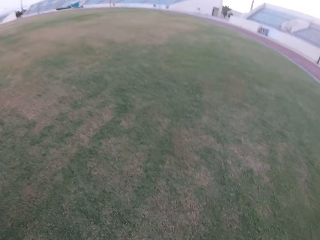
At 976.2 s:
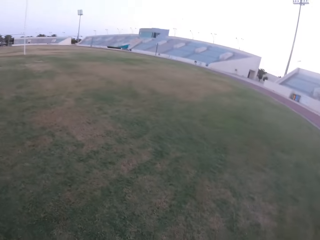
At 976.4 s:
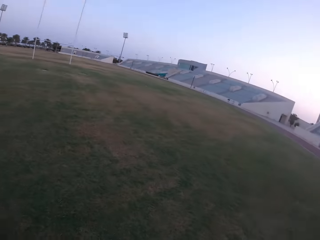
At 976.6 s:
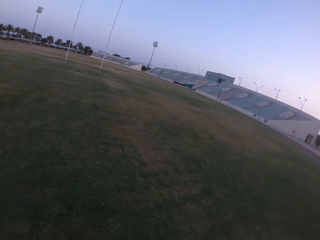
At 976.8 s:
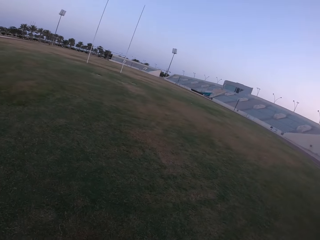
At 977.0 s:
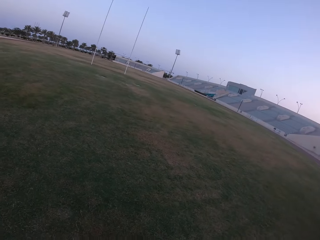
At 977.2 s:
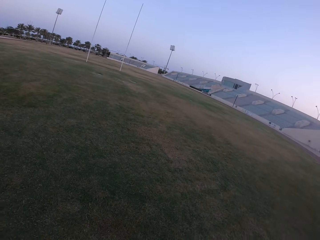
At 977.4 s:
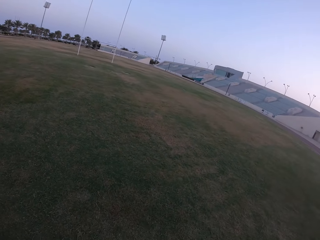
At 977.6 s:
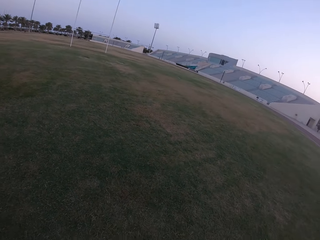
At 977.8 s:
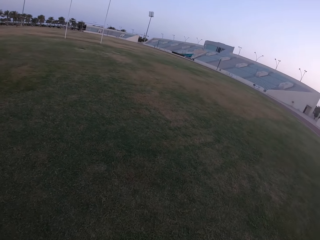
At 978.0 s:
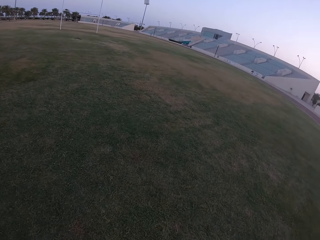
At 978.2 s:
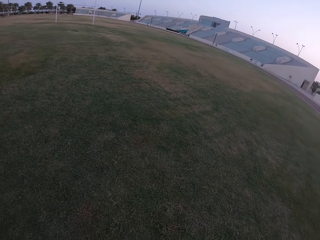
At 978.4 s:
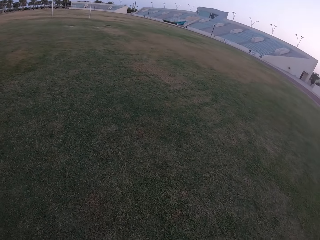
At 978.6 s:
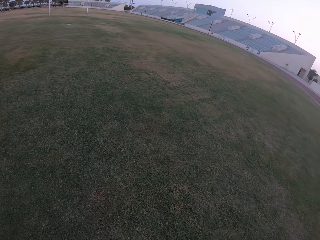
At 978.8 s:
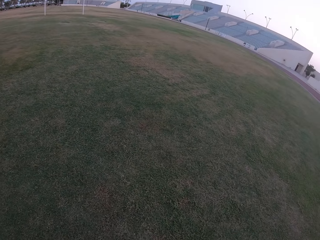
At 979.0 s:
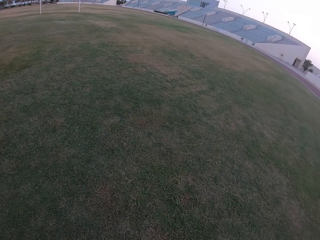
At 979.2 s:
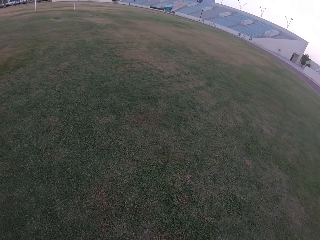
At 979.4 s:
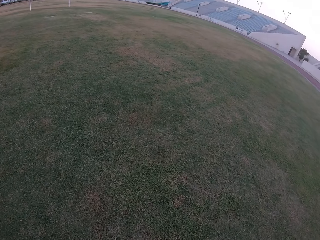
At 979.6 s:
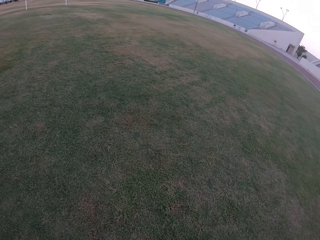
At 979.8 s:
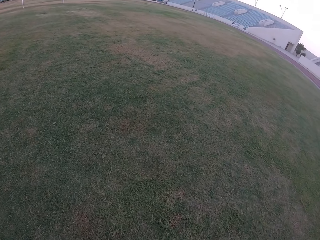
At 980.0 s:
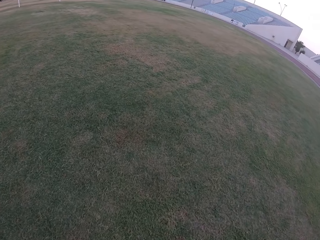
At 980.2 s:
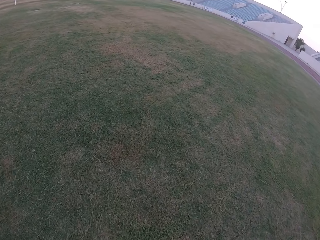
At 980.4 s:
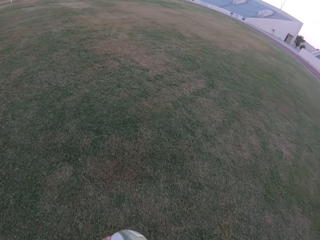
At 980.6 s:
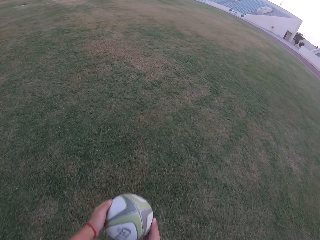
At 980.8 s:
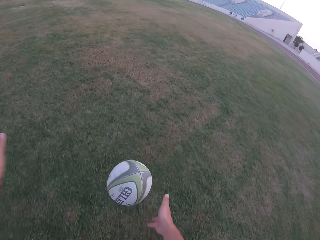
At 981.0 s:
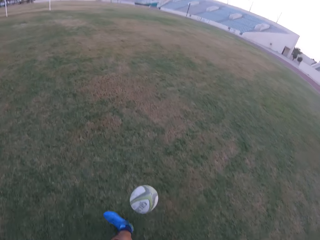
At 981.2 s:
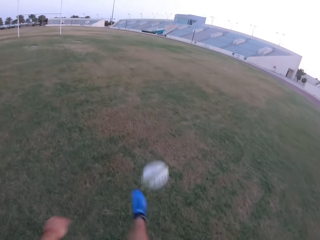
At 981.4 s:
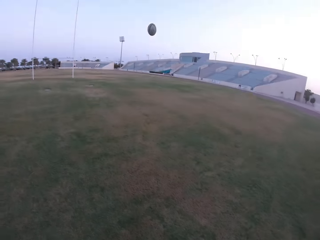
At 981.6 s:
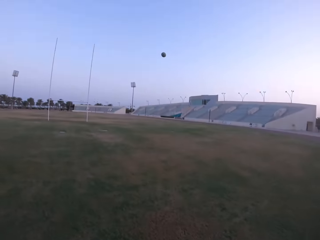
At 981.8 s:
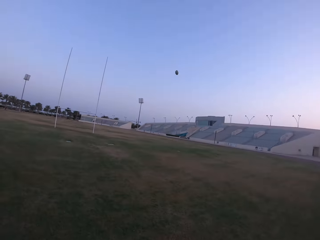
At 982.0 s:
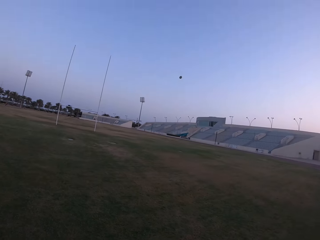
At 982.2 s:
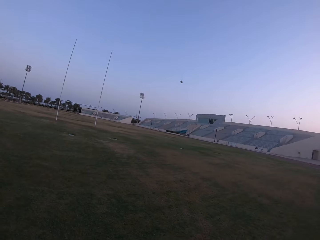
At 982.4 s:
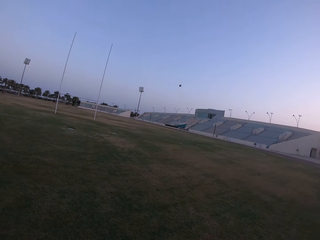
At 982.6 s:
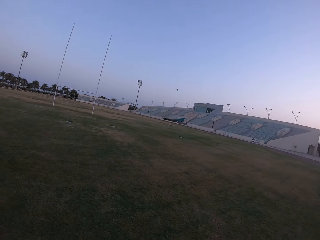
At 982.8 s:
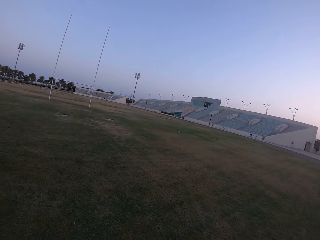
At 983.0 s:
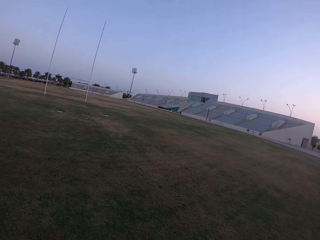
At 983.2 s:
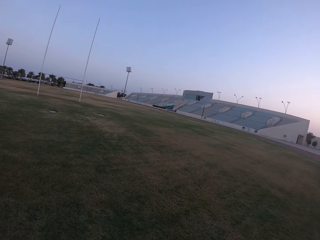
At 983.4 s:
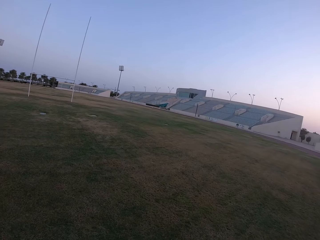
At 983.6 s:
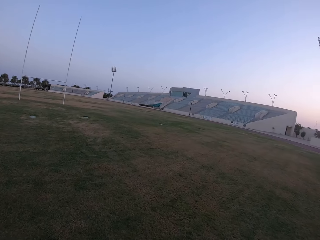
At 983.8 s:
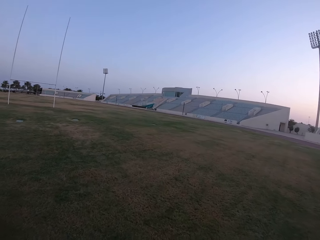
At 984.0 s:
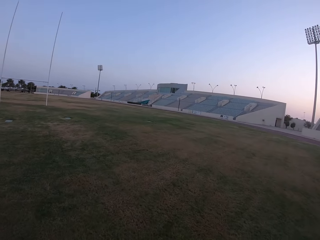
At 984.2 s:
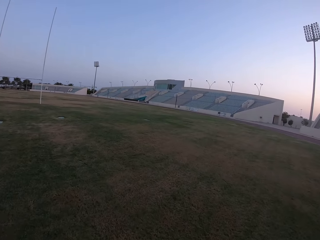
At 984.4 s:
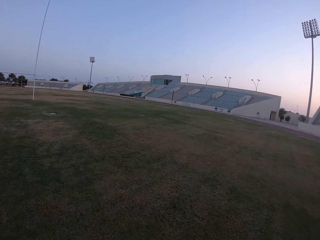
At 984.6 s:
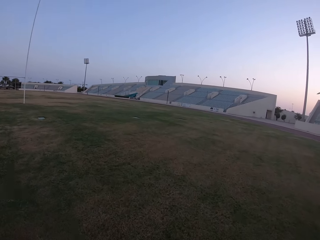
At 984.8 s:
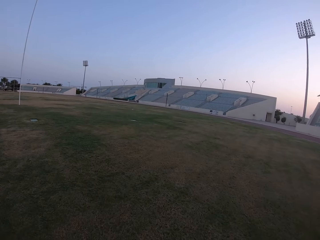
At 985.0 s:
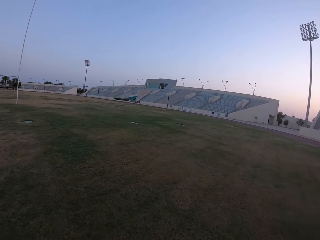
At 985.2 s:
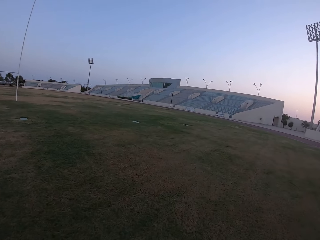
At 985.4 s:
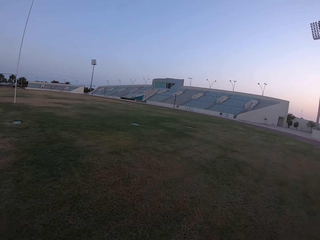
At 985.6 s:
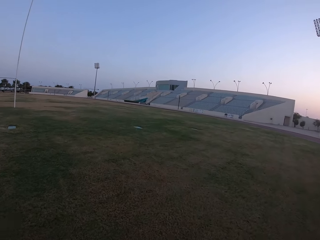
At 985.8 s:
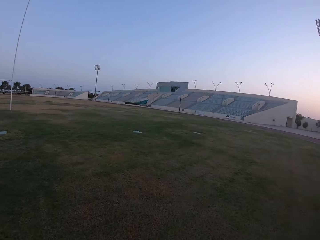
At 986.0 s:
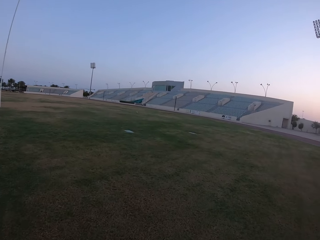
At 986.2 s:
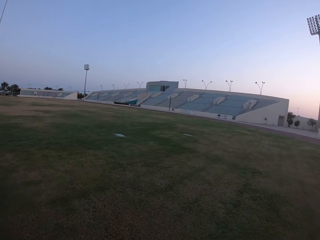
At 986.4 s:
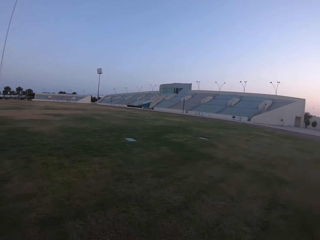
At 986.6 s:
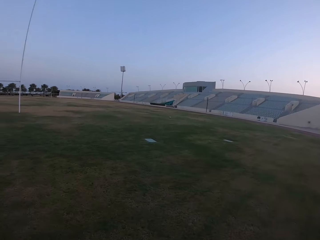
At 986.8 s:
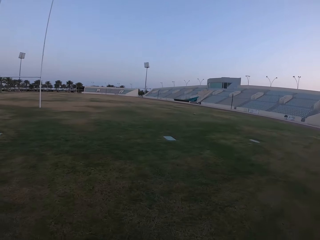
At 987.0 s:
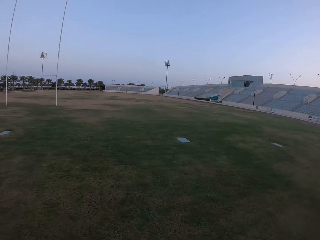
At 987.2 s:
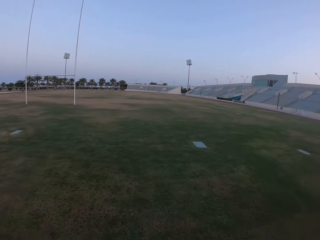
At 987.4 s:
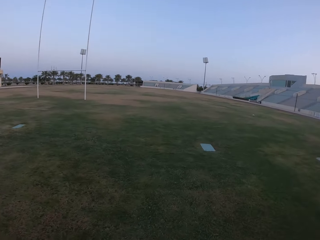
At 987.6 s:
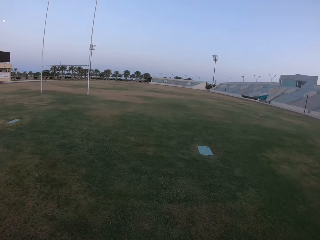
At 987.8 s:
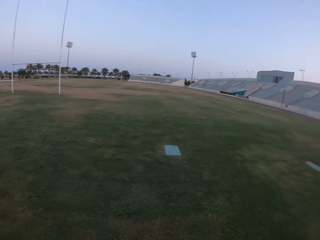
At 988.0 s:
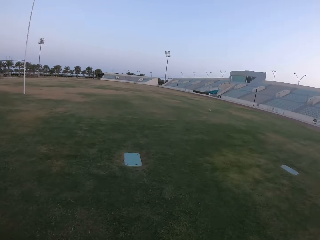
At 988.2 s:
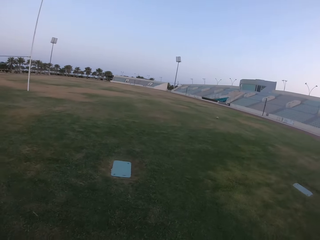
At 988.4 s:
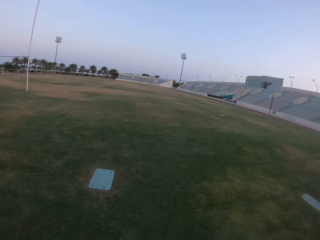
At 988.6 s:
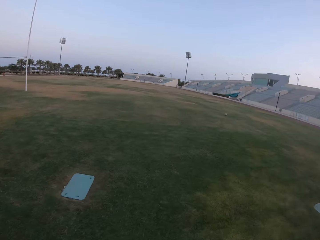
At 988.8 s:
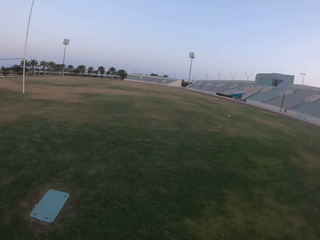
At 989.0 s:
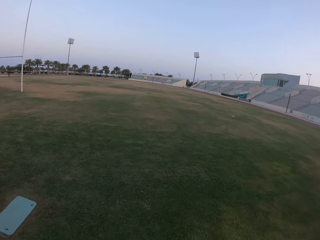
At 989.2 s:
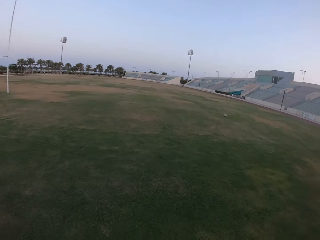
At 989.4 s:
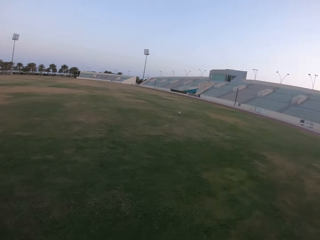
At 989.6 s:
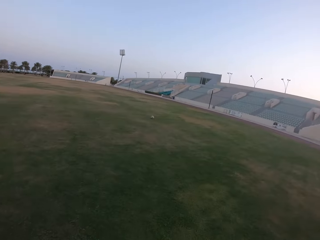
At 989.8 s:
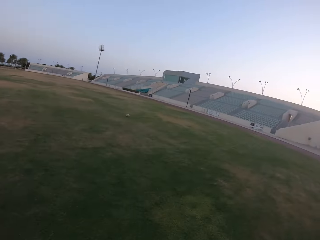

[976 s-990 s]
The camera wearer picks the ball from the ground. They look around the field. They hit the ball with the leg. They walk in the field.

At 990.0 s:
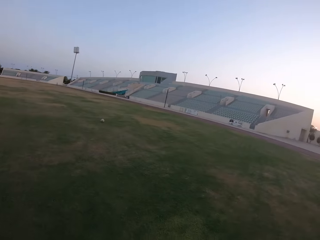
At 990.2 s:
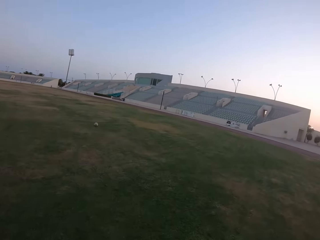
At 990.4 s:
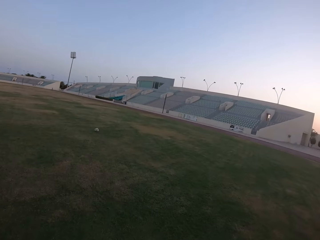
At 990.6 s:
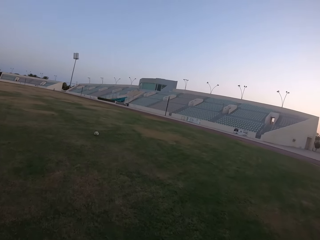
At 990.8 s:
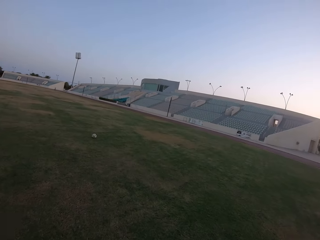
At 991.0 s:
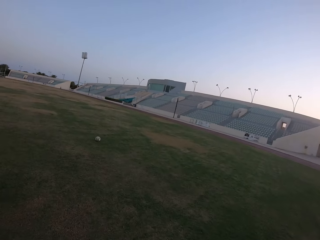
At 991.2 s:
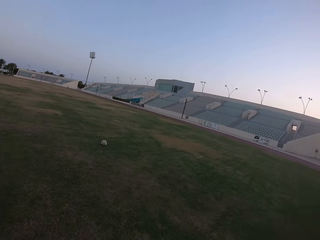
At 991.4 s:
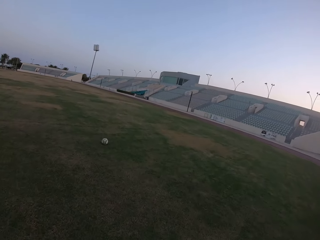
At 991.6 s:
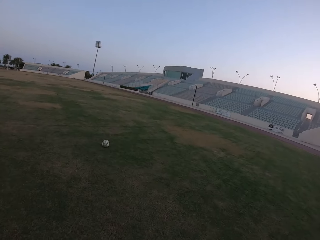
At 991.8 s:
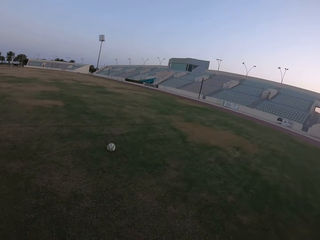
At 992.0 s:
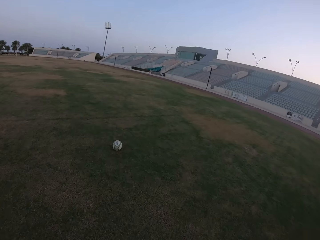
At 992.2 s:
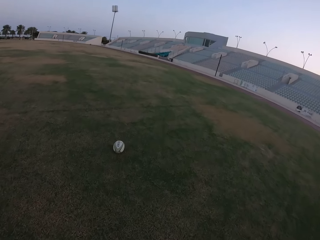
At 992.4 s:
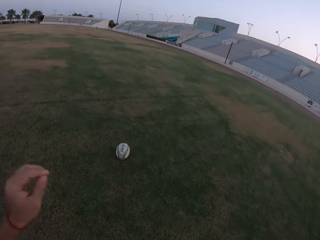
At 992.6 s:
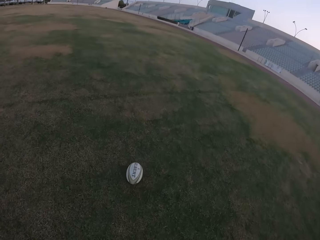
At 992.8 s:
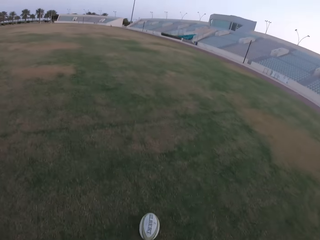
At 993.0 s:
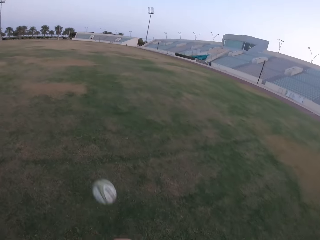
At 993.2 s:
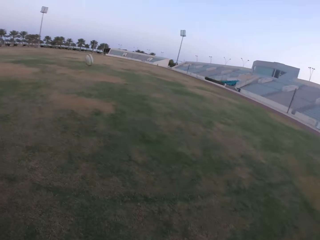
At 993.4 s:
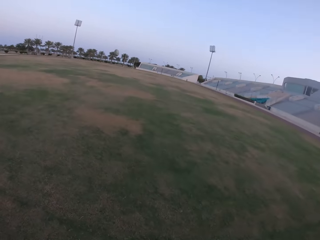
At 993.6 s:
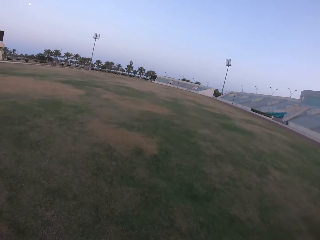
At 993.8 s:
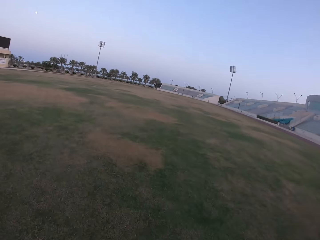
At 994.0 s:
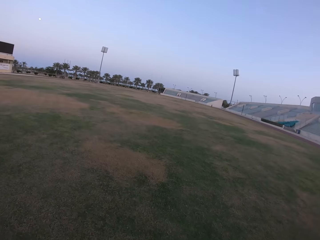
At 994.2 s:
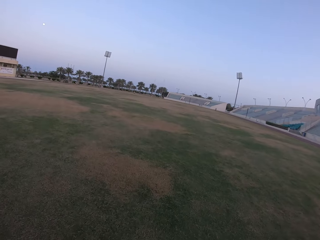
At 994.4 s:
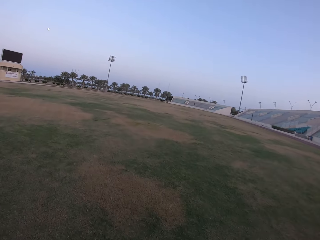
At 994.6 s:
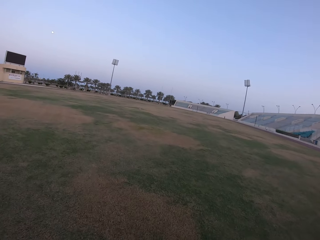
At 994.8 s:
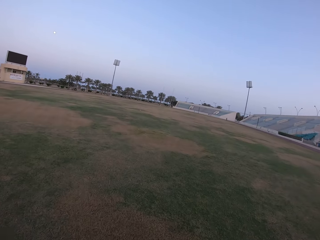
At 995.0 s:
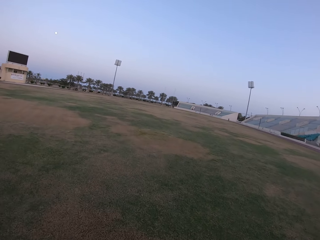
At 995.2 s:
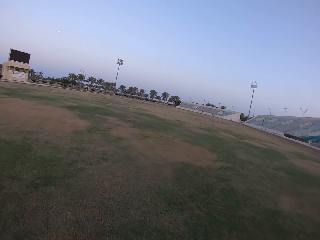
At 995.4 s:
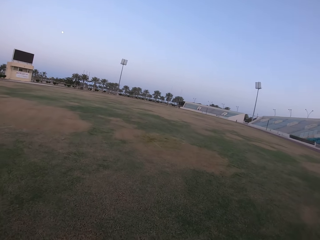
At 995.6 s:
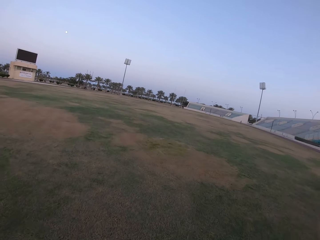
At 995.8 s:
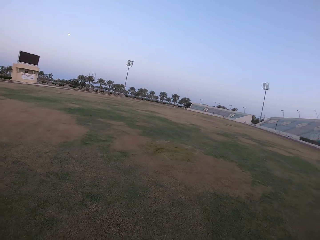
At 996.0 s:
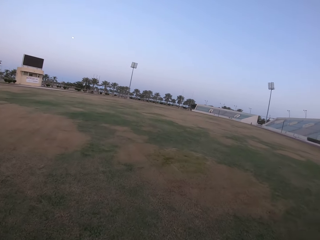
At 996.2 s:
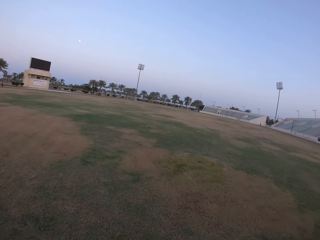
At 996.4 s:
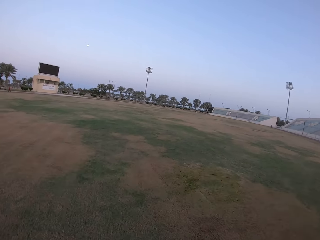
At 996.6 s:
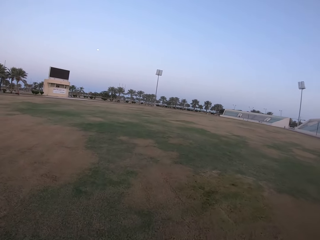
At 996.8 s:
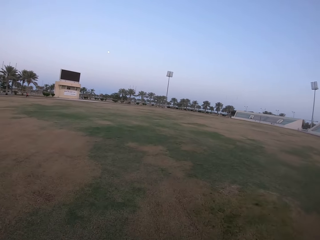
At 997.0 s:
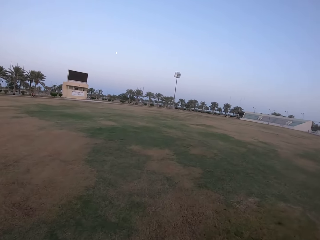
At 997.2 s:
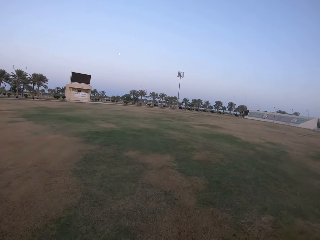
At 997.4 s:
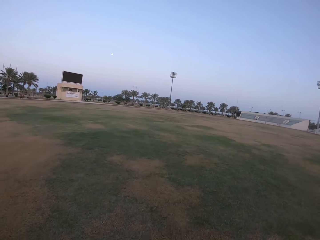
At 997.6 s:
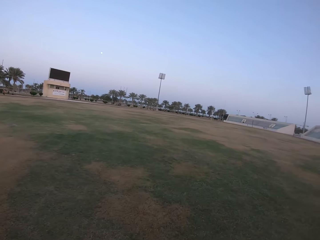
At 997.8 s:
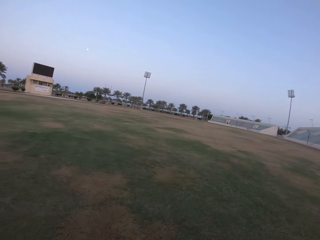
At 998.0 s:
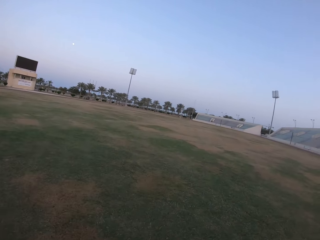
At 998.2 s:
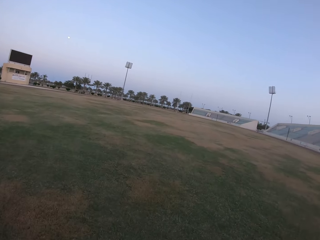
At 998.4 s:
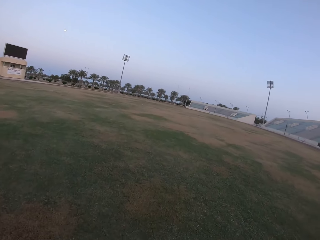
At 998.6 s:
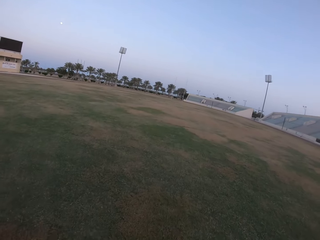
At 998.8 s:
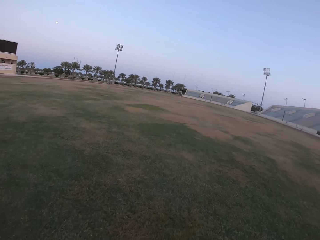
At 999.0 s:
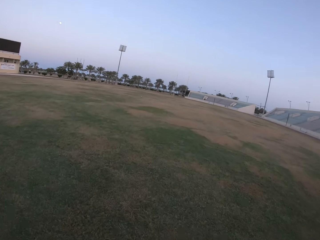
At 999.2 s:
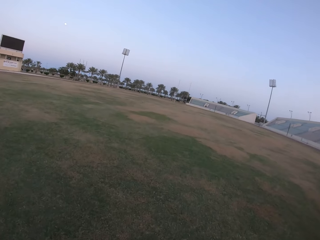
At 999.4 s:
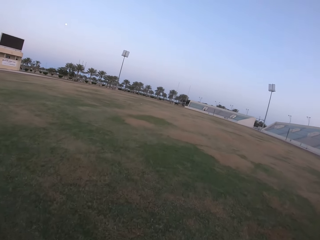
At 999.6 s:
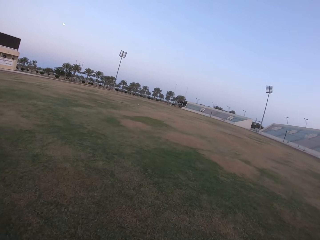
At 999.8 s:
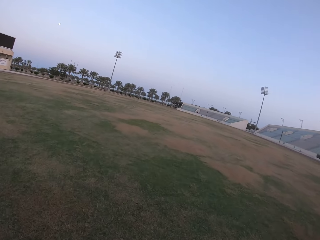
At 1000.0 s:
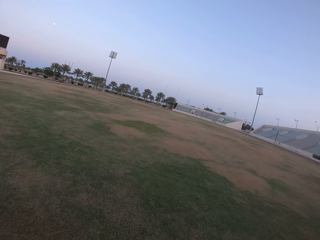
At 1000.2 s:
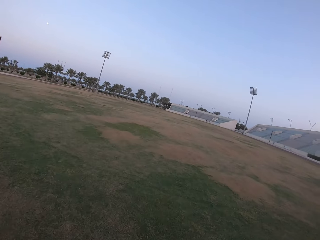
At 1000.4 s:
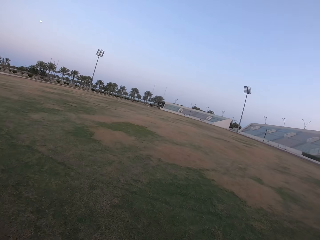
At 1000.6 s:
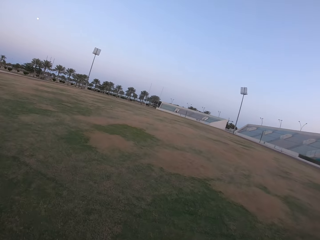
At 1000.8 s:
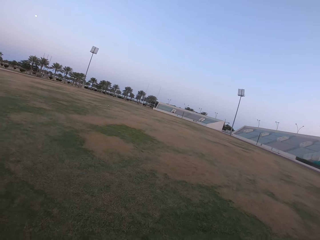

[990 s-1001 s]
The camera wearer looks at the ball. They hit the ball with the leg. They walk on the field.
